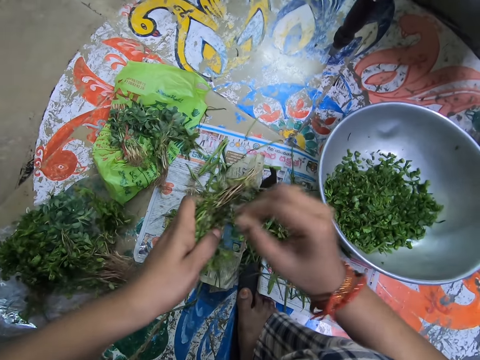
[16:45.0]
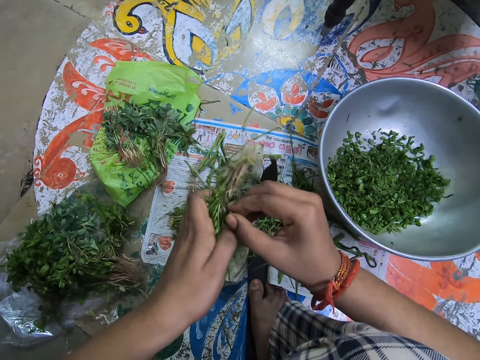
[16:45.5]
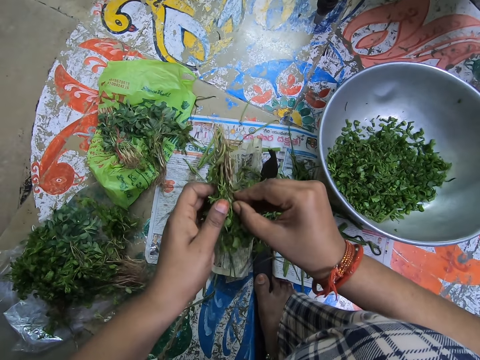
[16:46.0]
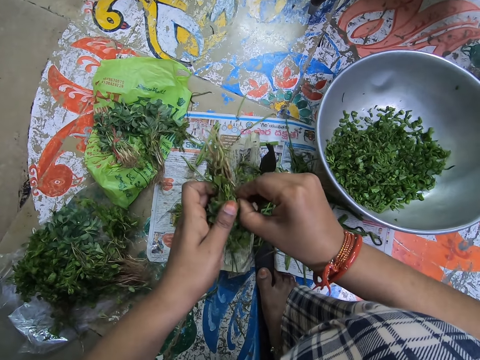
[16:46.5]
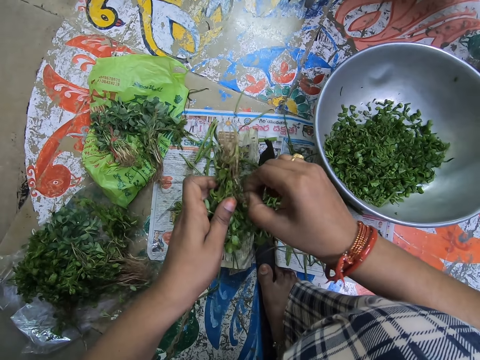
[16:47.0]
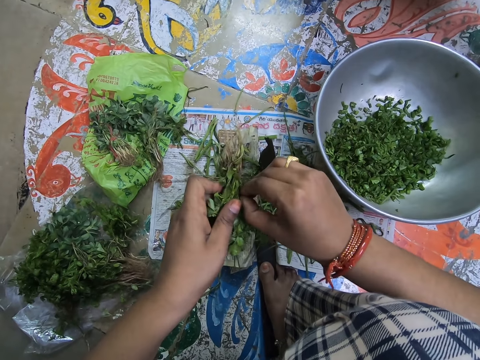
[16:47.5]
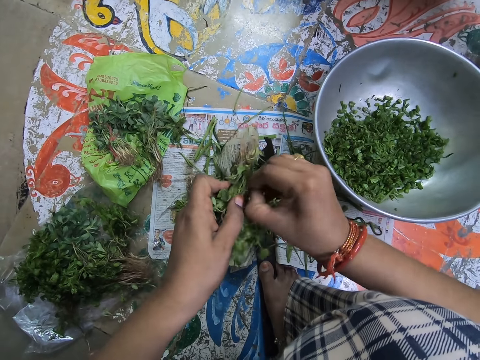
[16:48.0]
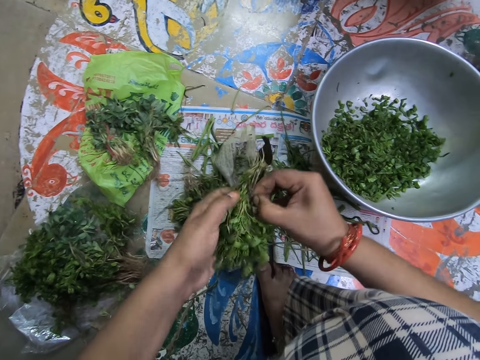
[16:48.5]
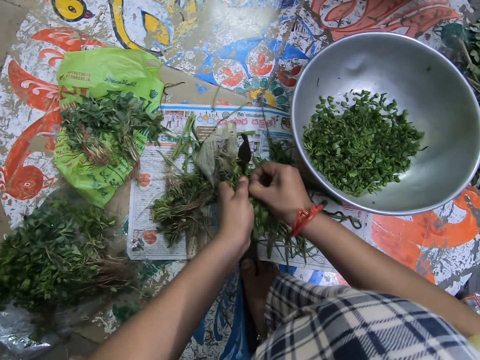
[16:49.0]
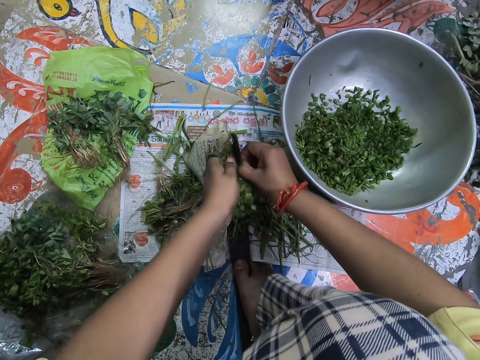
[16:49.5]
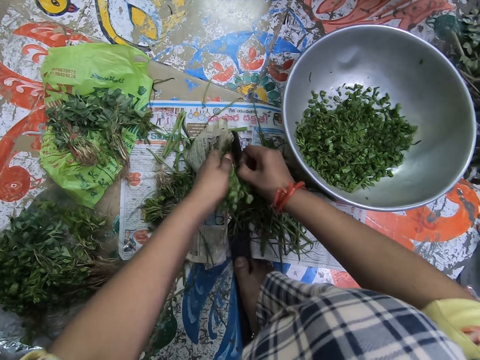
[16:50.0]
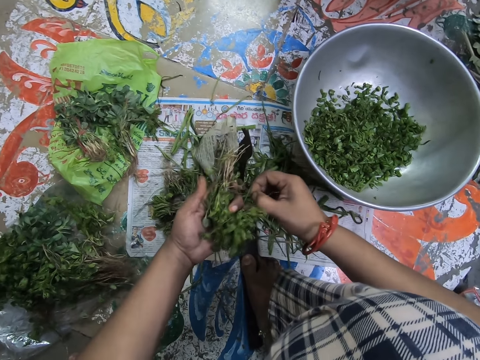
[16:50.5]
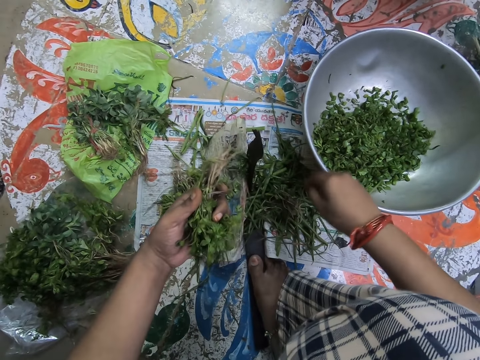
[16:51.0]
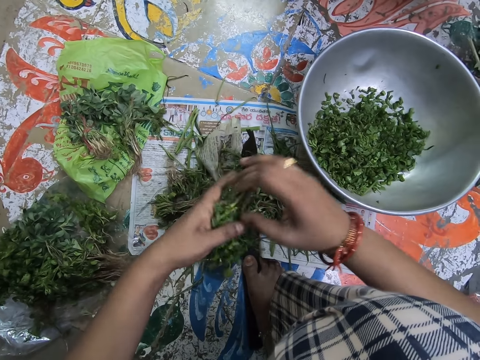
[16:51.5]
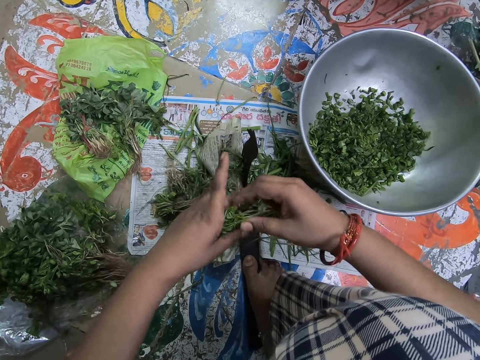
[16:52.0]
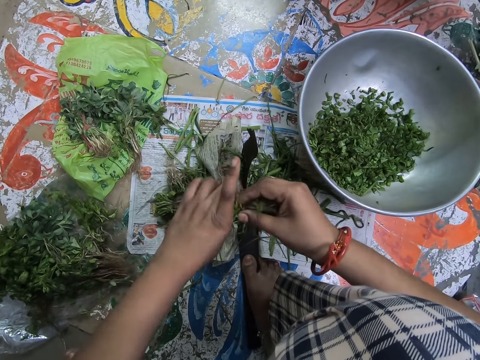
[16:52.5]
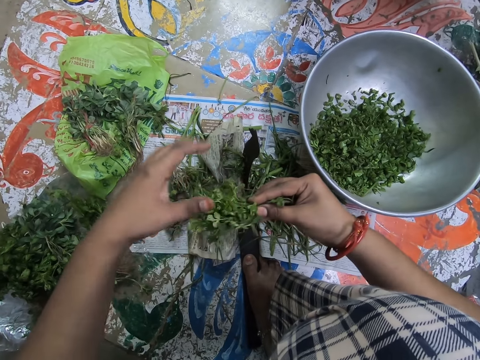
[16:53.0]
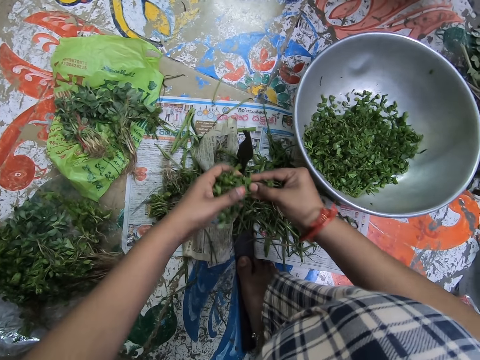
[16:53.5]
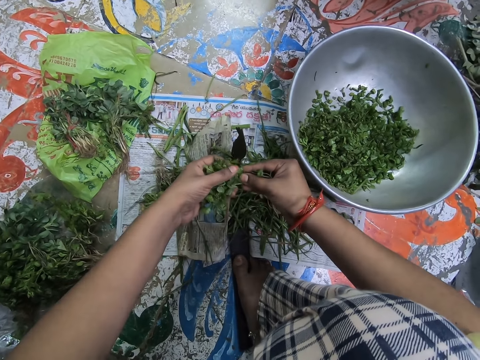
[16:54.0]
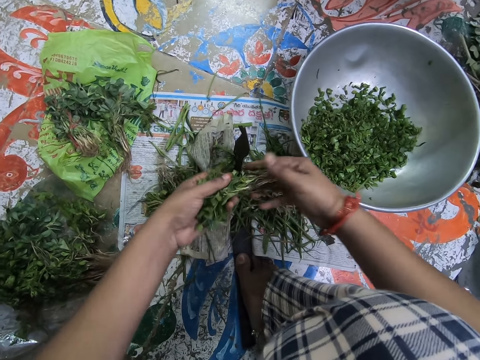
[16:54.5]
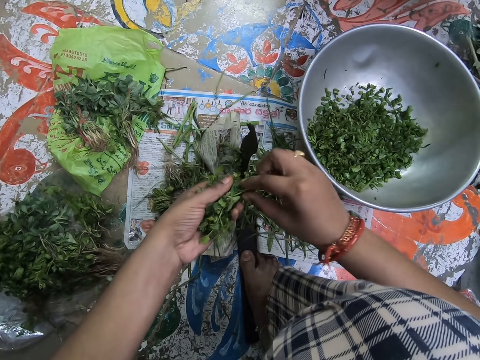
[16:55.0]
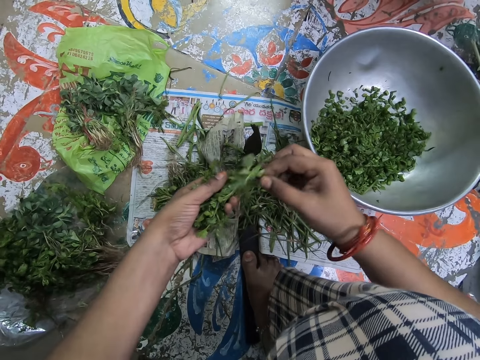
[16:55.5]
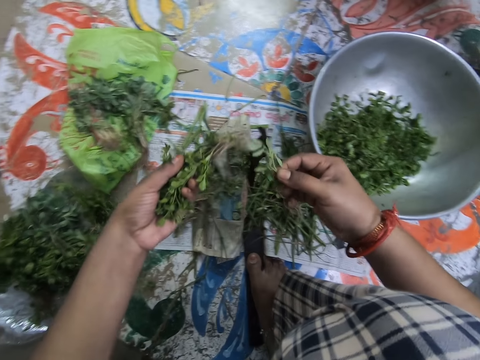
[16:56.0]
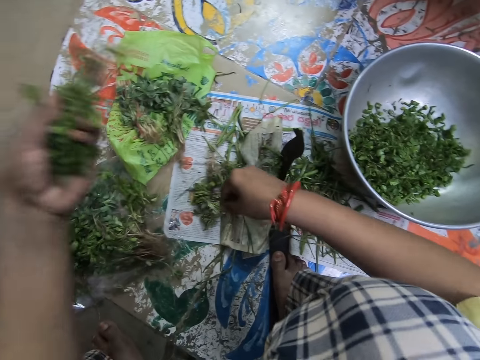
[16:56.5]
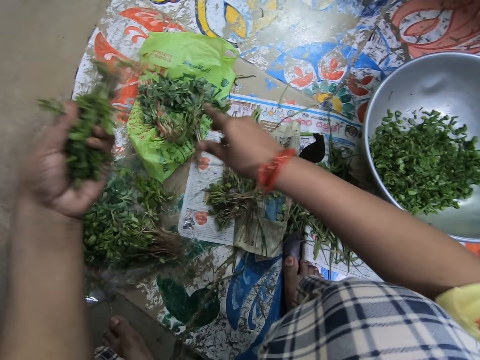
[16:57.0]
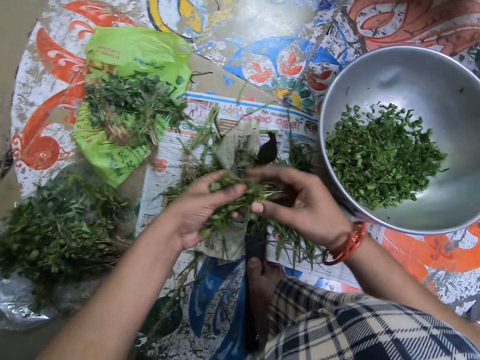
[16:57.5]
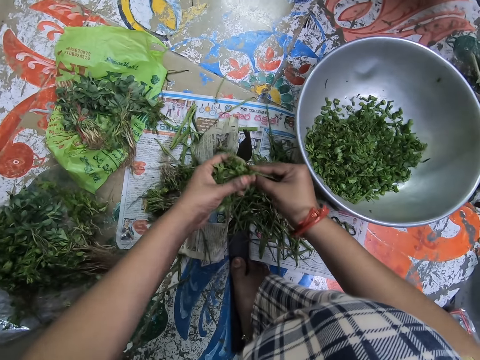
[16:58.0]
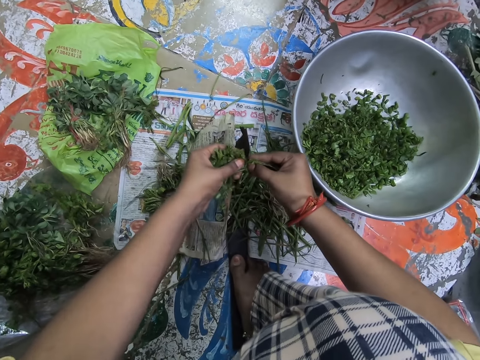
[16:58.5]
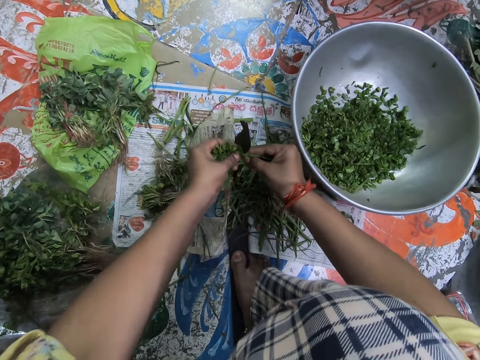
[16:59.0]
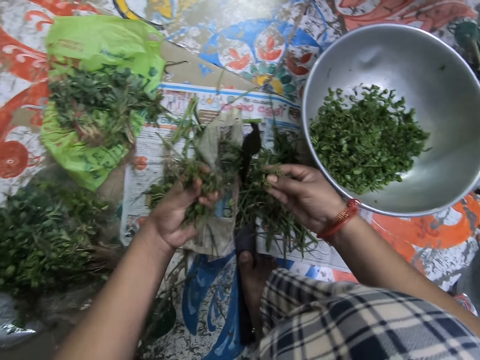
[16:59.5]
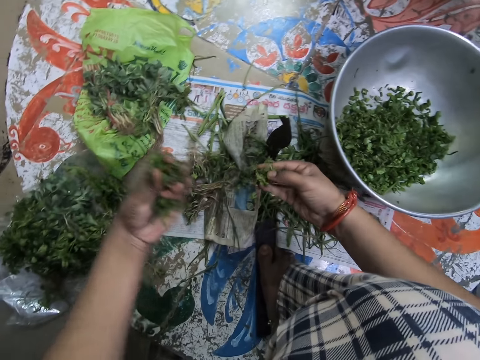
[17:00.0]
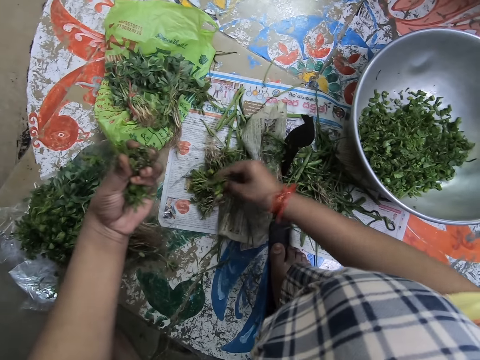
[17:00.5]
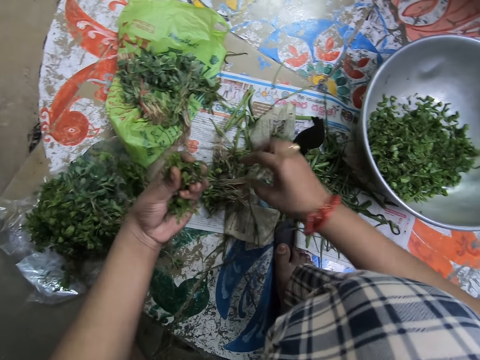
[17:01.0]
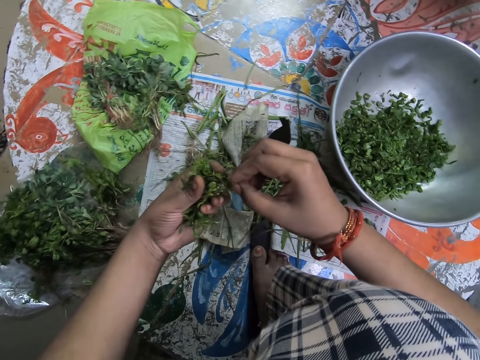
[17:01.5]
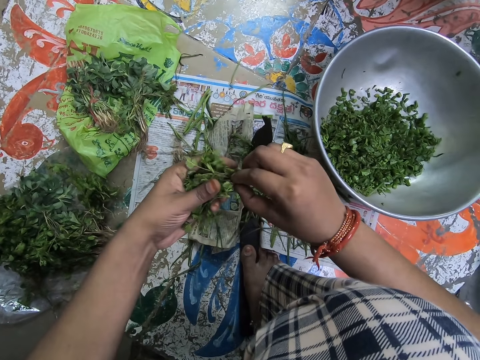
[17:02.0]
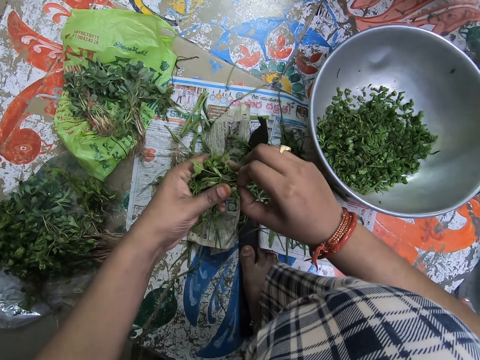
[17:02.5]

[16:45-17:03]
The camera wearer holds a string. They cut the rope or string on the mint leaves. They drop the string. They arrange the mint leaves. They hold a vegetable with both hands. They pick up the vegetable. They cut the mint leaves. They drop the vegetable. They hold the vegetable with both hands. They cut the vegetables. They drop the vegetable stems. They pick up something.

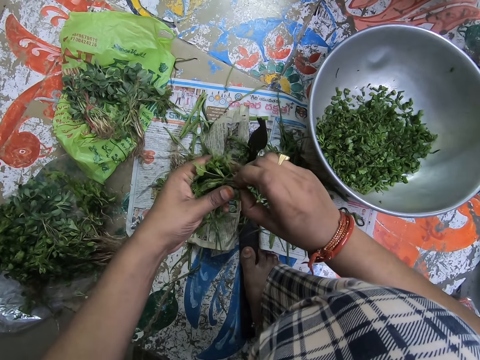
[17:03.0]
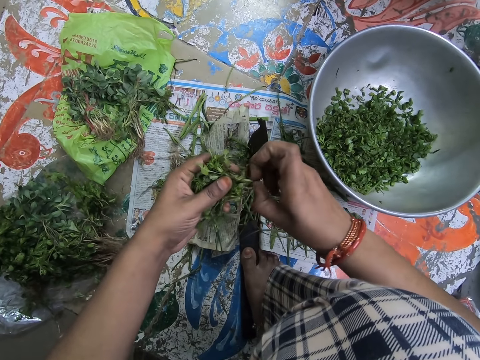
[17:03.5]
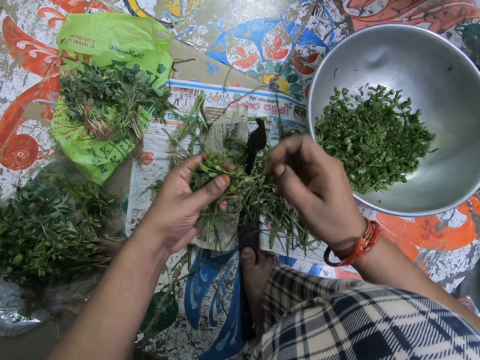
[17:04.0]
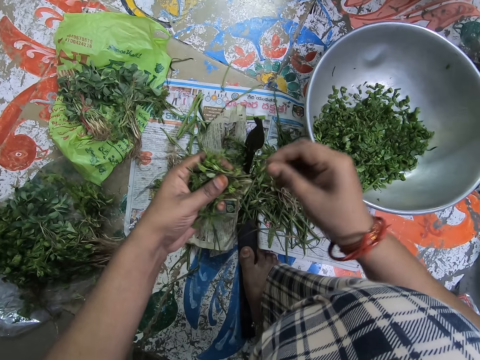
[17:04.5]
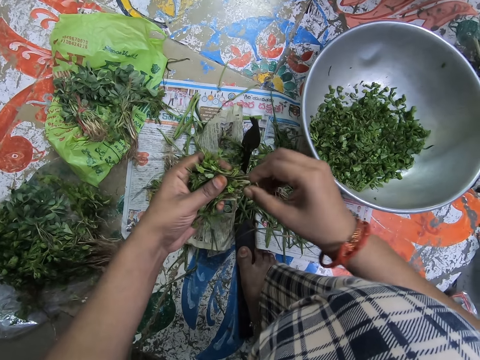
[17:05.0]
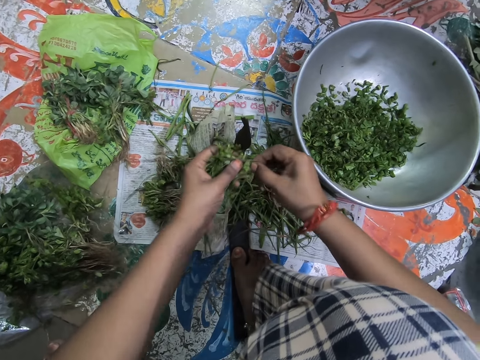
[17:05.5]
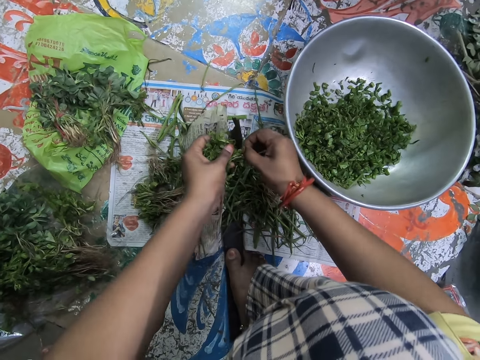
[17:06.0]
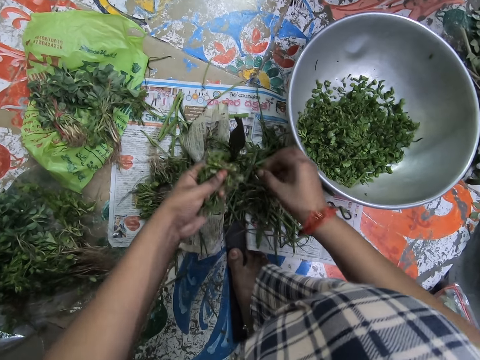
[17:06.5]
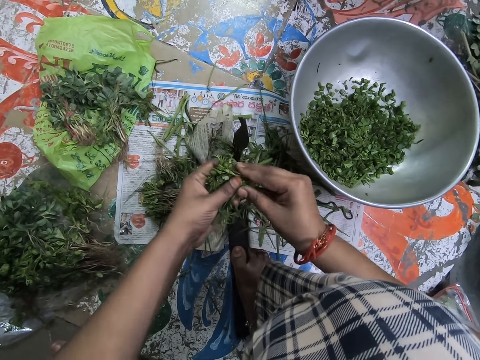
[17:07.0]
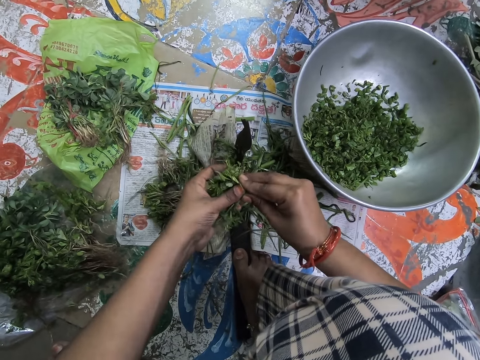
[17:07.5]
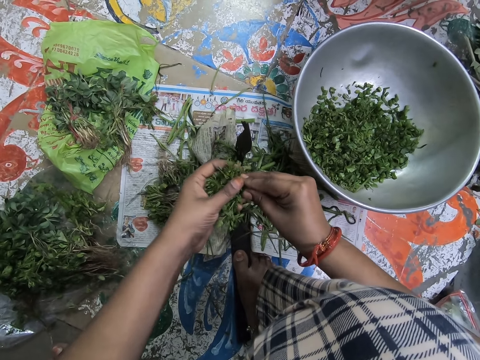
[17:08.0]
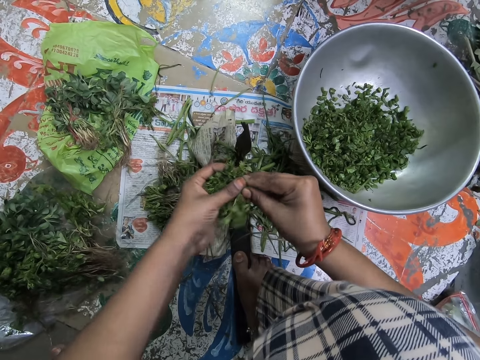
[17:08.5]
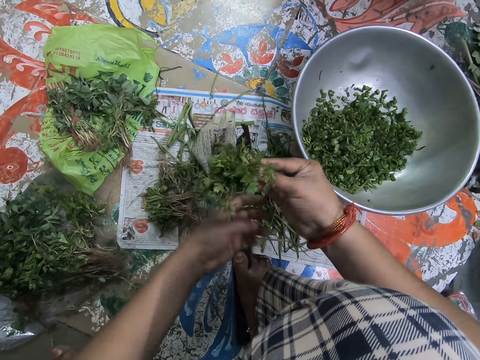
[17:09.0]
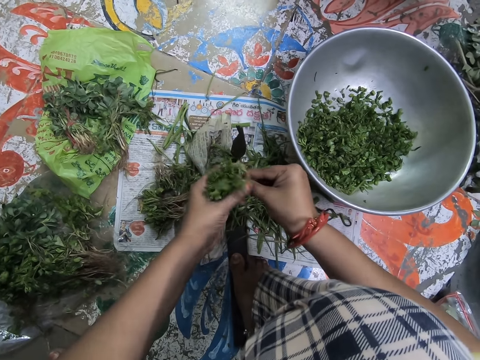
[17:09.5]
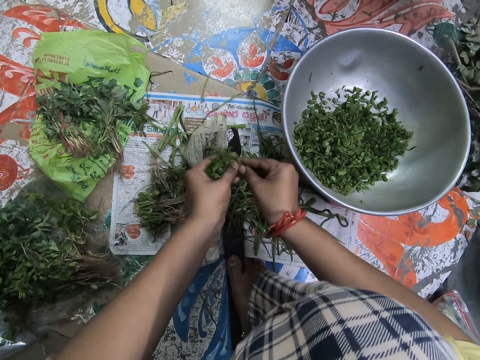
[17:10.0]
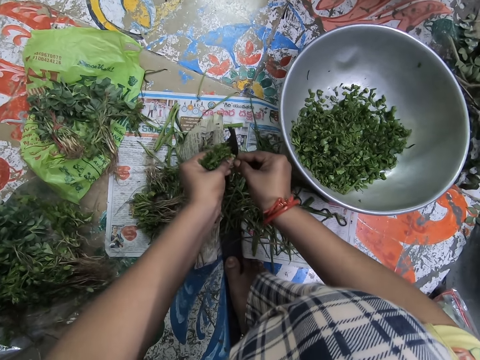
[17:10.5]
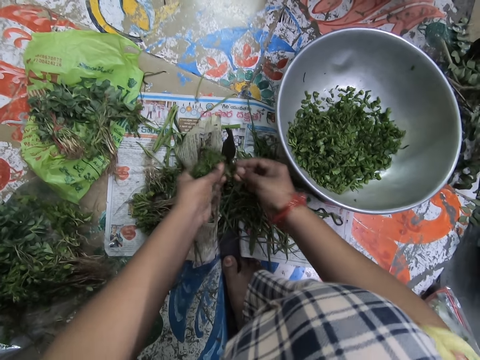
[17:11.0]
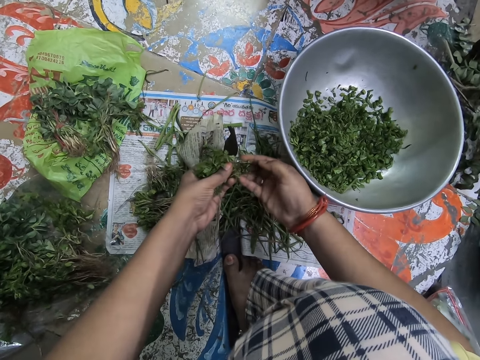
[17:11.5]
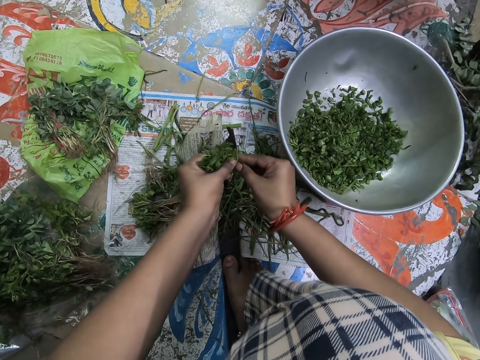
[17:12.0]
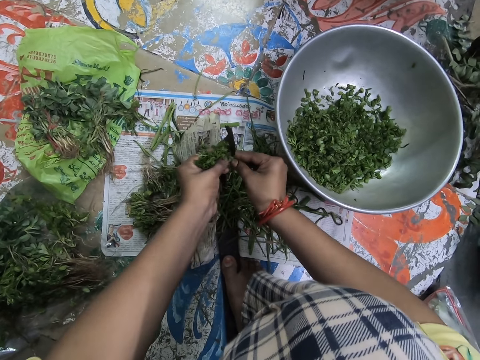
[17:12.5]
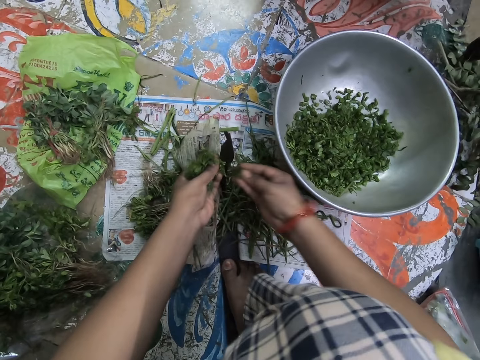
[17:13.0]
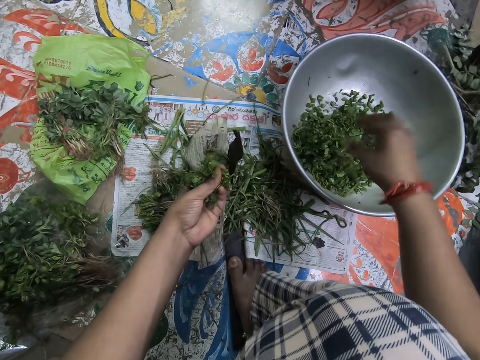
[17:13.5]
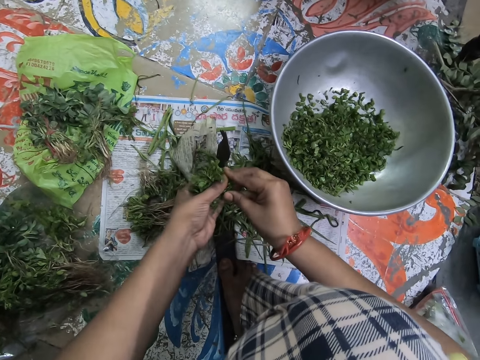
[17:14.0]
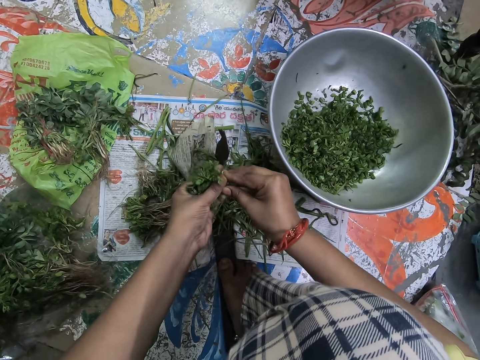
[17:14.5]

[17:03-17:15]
The camera wearer drops something. They pick a string. They pick some mint leaves. They cut the string and drop the string. They hold a vegetable with both hands. They cut the vegetable. They drop the vegetable in the basin. They hold the vegetable with both hands.
